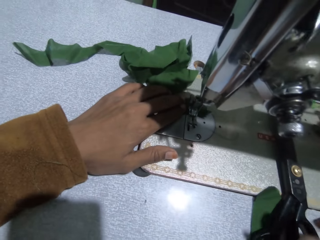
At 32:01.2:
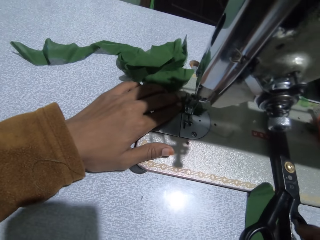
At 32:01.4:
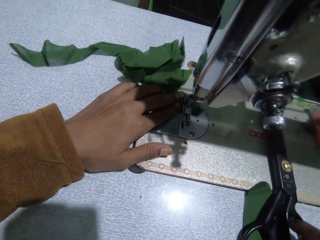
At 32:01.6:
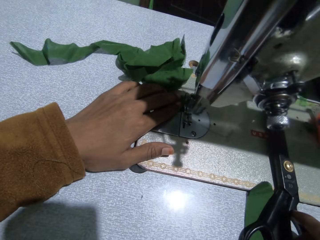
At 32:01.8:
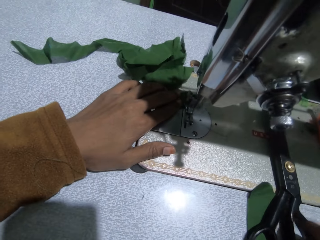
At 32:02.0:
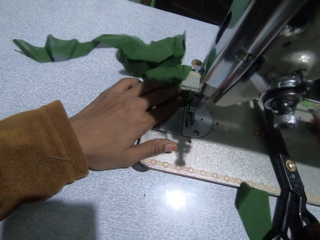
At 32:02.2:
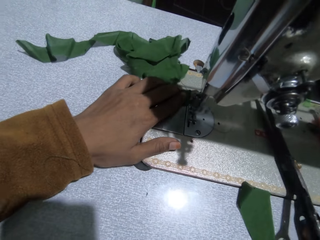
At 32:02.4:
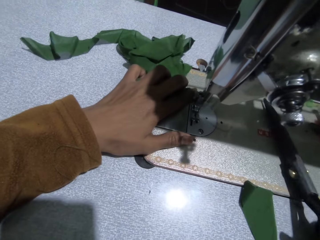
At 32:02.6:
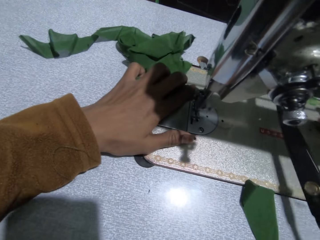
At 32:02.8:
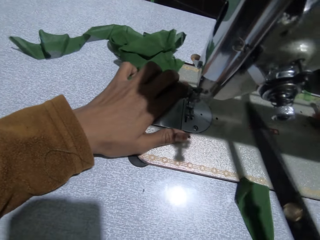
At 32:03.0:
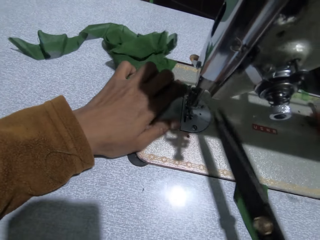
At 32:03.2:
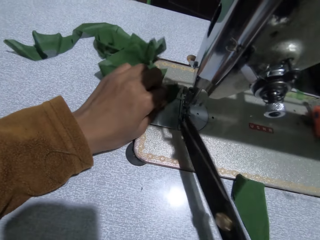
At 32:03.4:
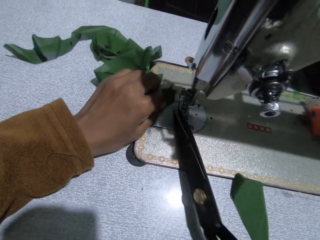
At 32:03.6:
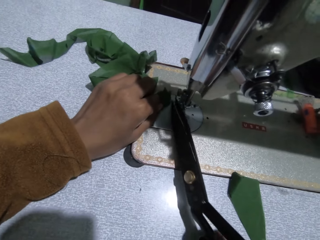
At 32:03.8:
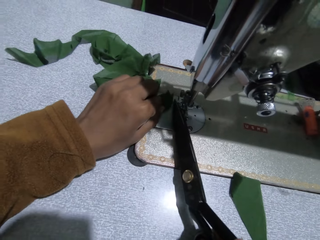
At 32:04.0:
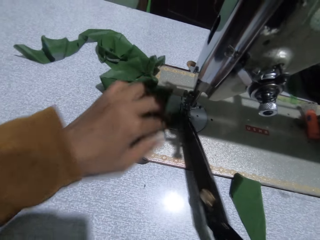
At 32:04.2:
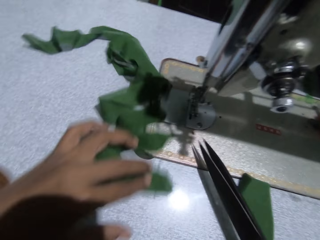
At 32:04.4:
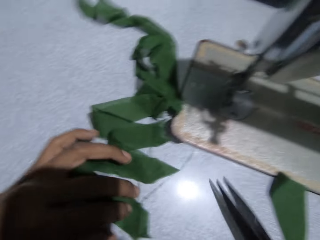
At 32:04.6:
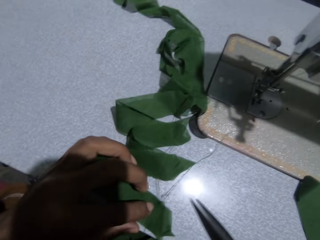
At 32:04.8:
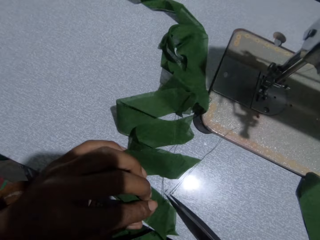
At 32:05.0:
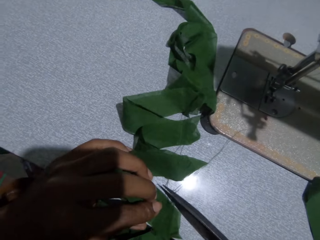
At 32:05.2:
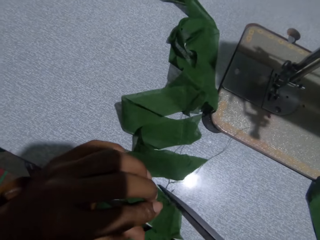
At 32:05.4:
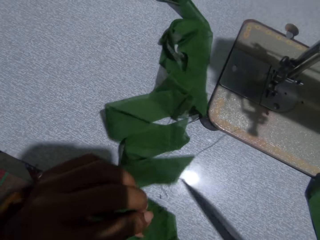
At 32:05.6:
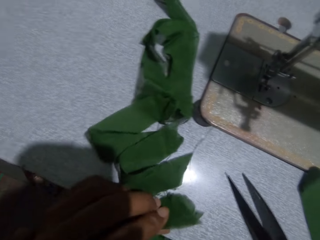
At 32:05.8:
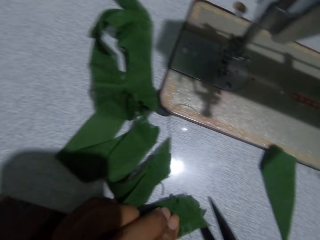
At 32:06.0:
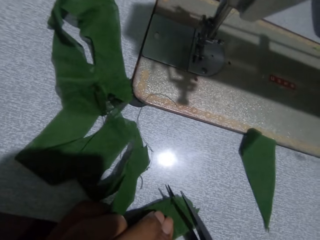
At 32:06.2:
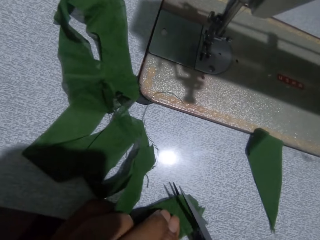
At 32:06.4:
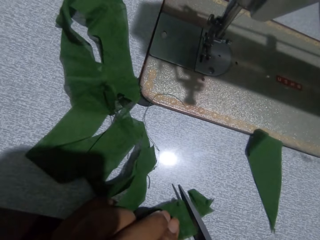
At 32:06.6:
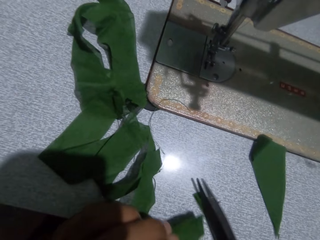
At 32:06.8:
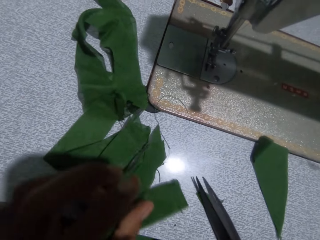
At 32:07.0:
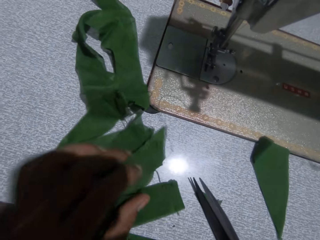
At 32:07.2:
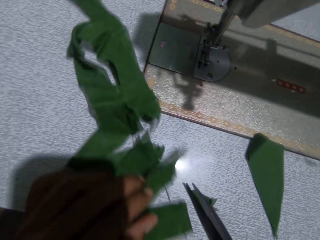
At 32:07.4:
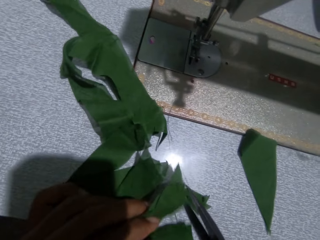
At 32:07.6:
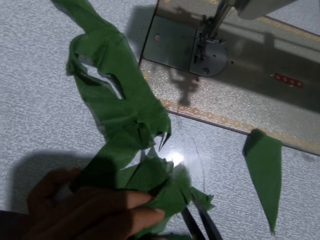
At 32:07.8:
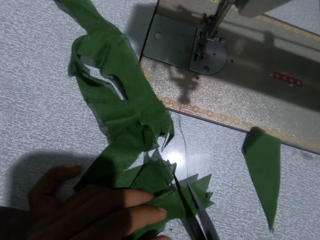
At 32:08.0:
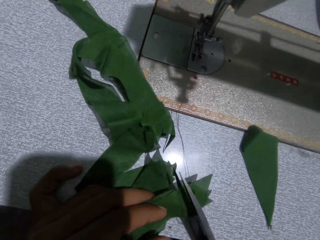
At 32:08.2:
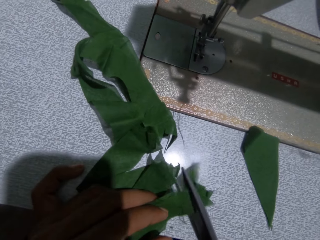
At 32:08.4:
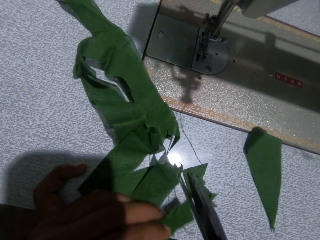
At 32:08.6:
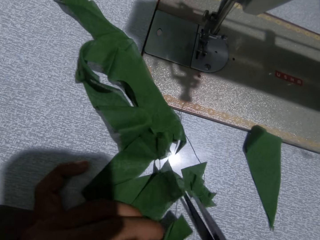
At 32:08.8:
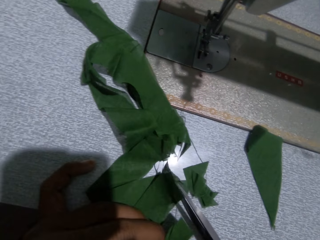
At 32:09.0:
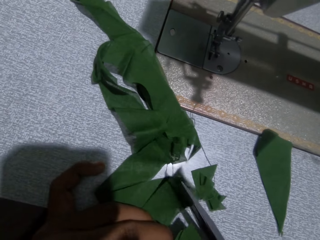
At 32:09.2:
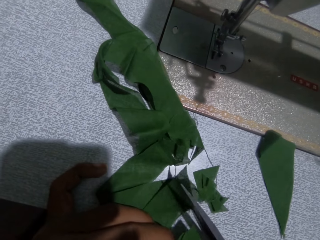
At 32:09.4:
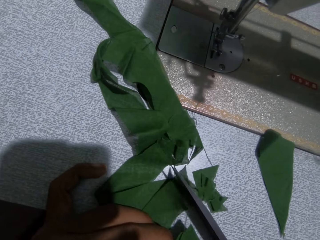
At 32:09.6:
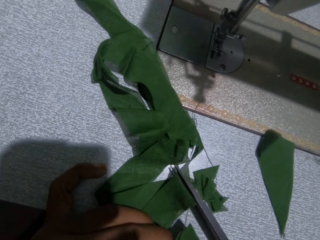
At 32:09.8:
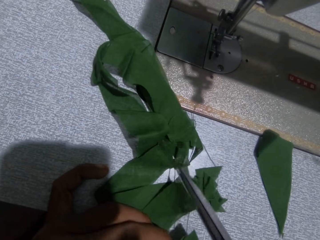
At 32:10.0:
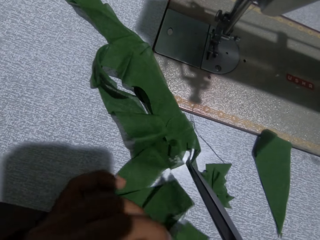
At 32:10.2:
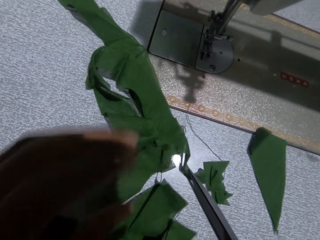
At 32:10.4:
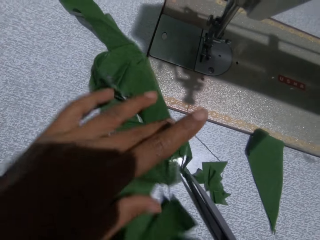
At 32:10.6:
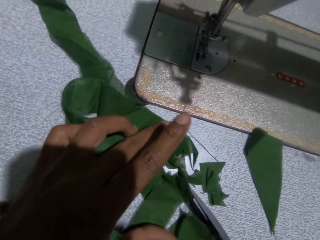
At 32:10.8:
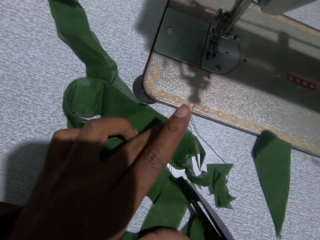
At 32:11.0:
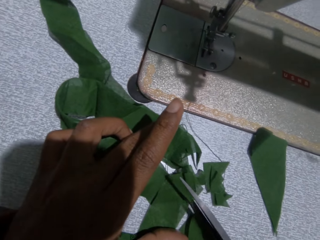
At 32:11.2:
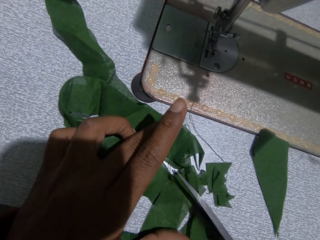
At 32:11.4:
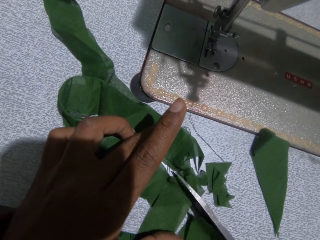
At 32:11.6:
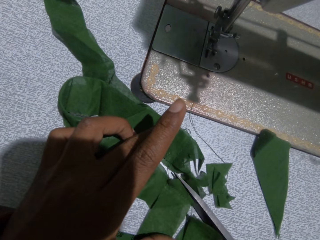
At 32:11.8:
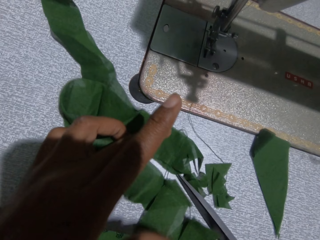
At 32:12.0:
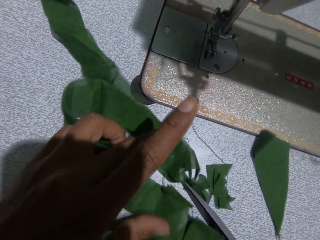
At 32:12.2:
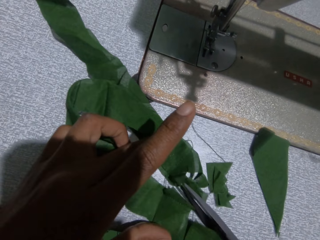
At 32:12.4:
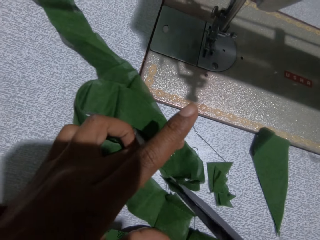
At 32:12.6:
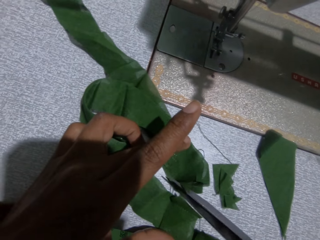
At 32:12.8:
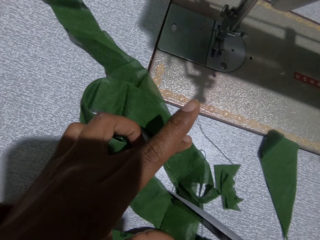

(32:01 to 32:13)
The camera wearer picks the scissors on the sewing machine with her right hand. She cuts the thread on the piece with the scissors. She trims the edges of the piece of cloth with the scissors.

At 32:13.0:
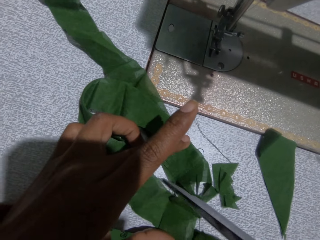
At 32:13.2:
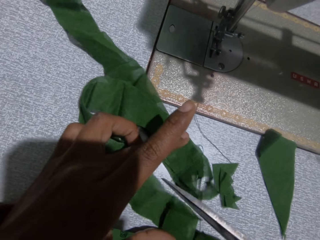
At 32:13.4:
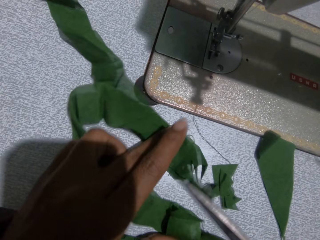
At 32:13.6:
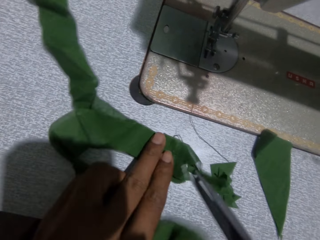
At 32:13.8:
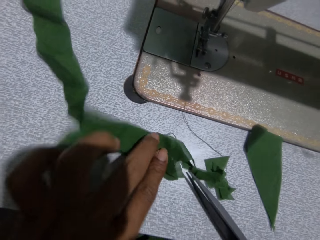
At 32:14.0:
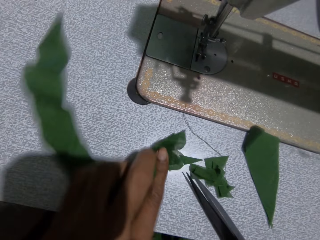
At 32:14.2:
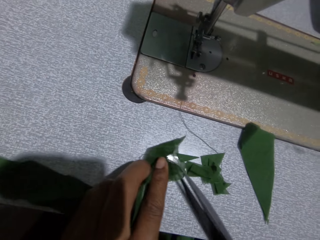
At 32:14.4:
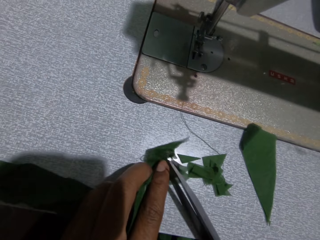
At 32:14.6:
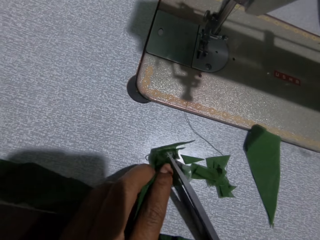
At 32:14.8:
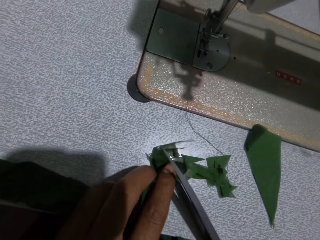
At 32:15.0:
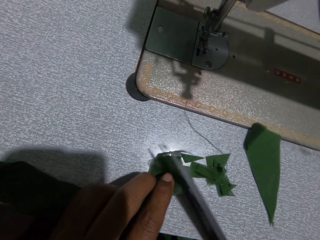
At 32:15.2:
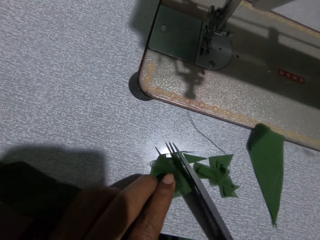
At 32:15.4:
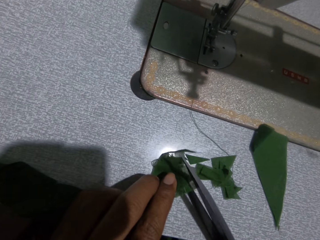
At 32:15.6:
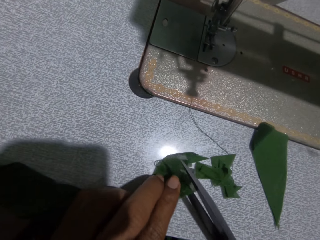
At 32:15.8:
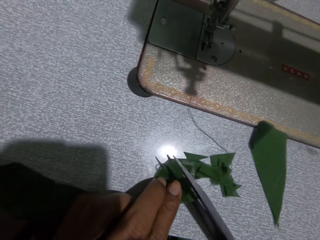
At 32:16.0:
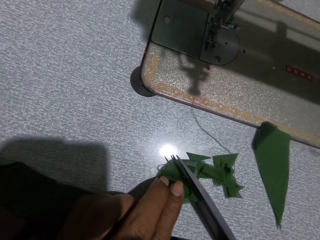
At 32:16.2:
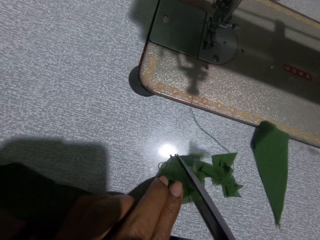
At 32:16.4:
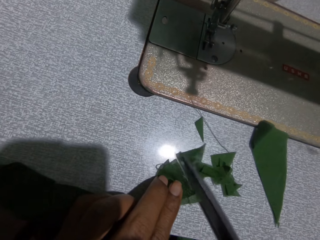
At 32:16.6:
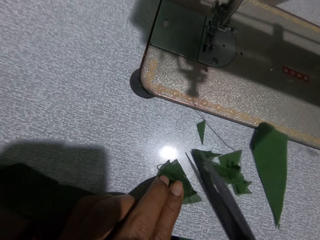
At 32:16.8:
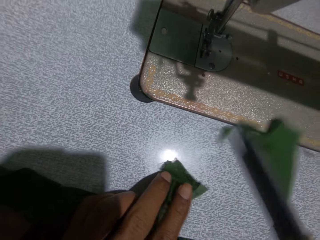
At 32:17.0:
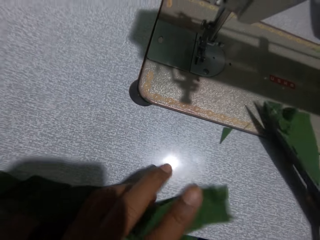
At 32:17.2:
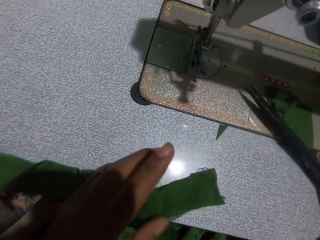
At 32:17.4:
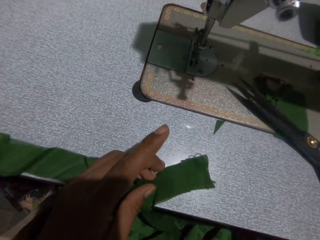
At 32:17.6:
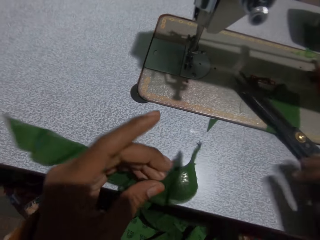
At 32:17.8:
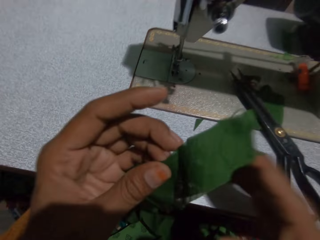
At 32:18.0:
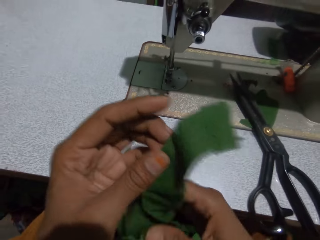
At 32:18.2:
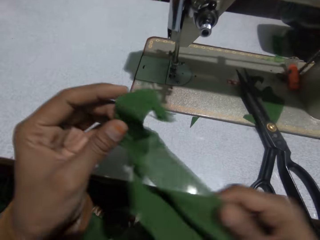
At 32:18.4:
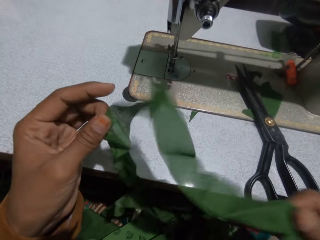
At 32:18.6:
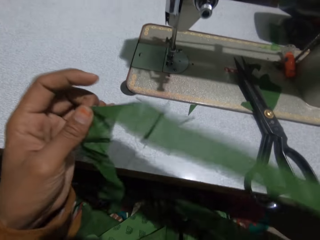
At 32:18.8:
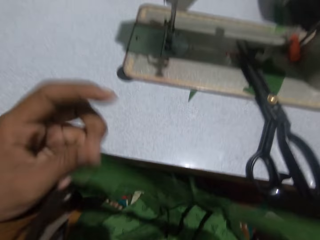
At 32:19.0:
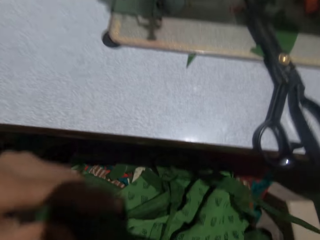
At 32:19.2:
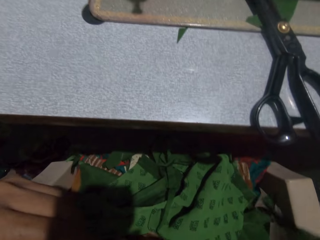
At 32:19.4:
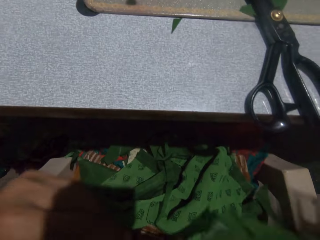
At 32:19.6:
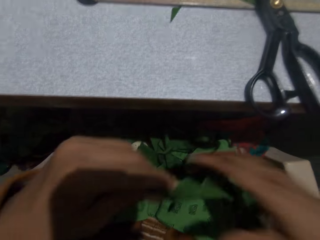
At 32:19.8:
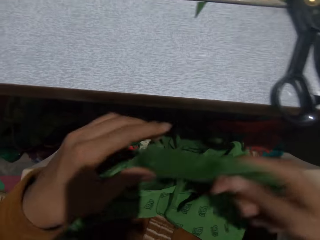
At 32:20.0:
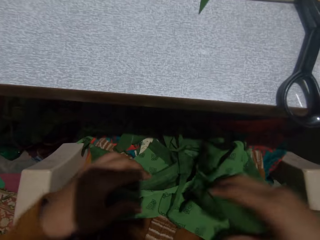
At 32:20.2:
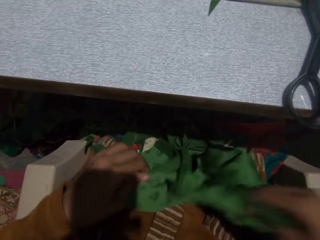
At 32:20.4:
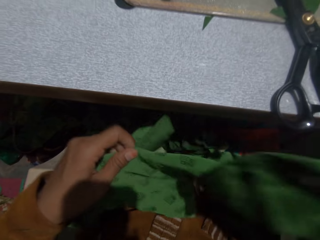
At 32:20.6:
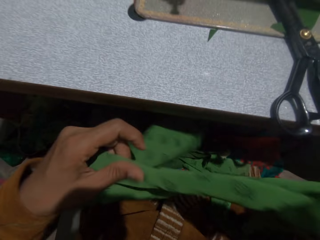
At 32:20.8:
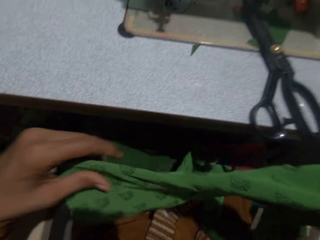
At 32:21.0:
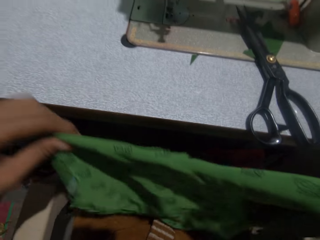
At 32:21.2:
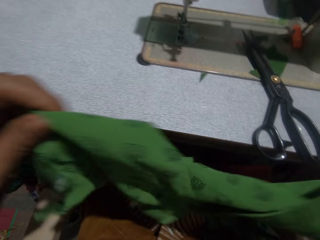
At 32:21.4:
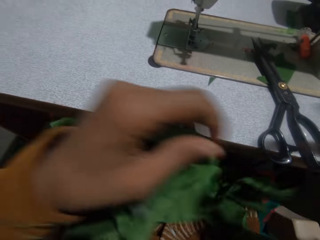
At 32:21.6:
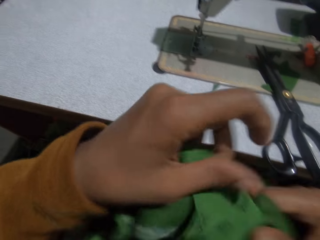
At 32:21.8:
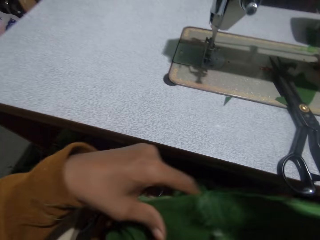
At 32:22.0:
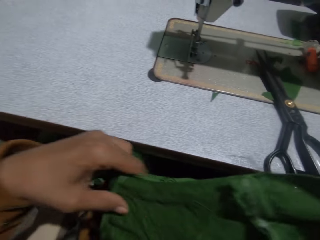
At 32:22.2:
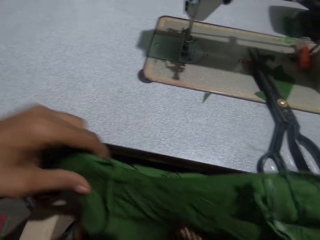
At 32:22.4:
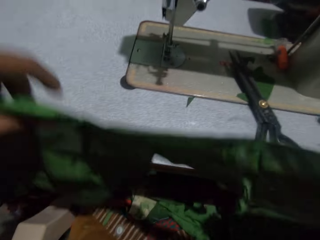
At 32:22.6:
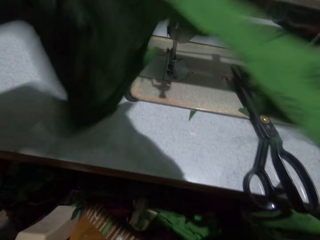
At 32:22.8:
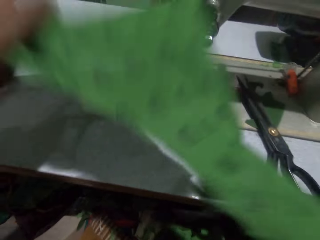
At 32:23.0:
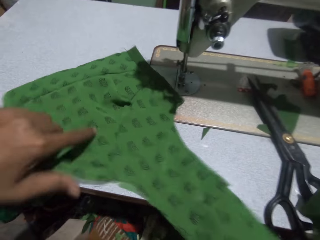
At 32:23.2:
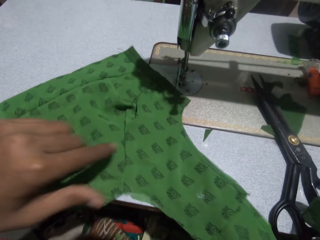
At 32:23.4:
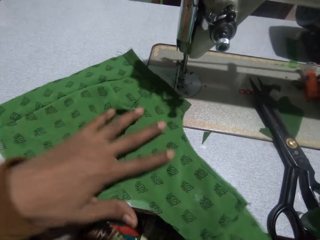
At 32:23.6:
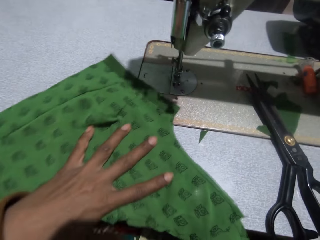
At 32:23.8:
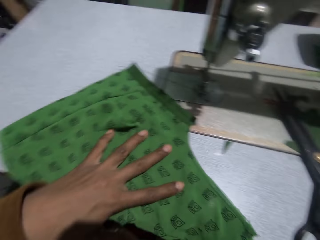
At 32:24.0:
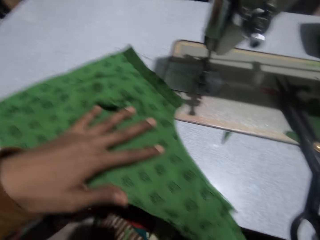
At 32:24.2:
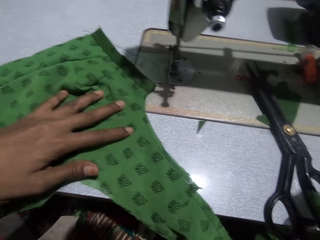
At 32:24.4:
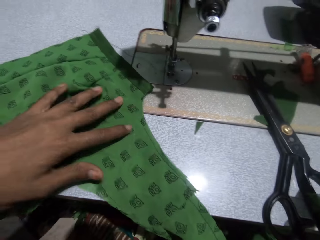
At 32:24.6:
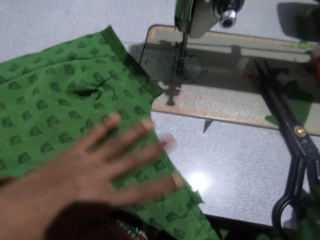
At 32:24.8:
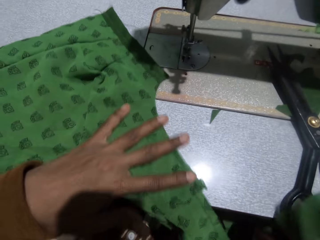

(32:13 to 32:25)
The camera wearer puts down the scissors. She adjusts the pieces in her hands. She picks a cloth on her lap. She lays the cloth on the sewing machine.
